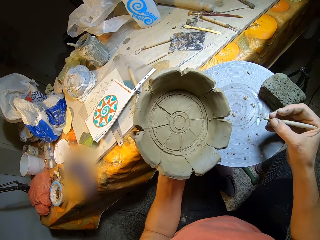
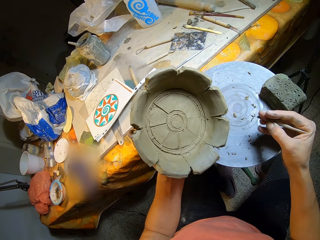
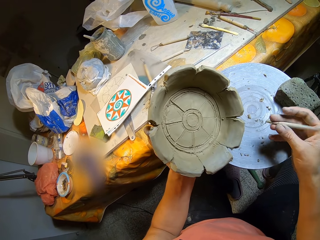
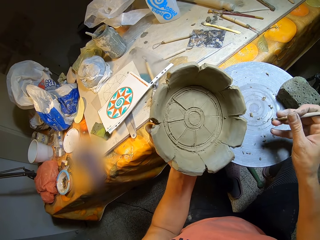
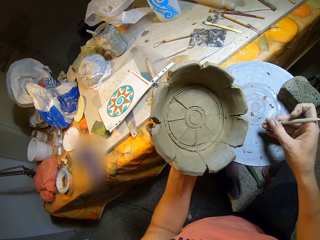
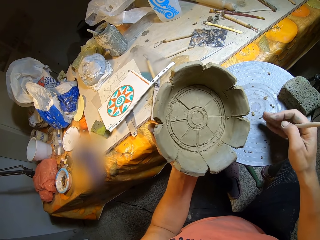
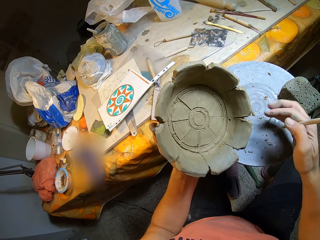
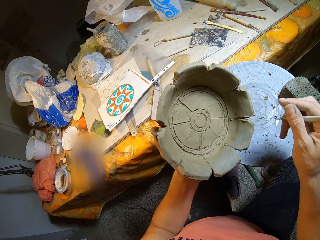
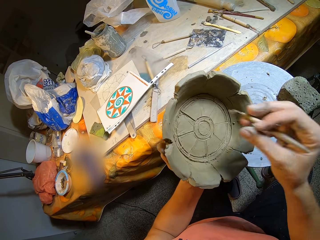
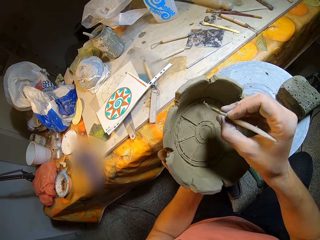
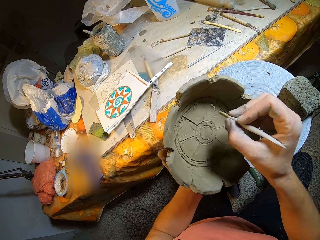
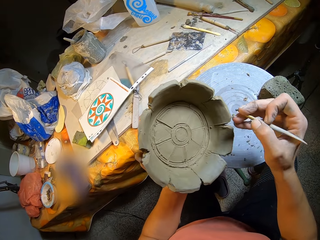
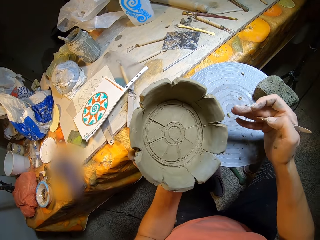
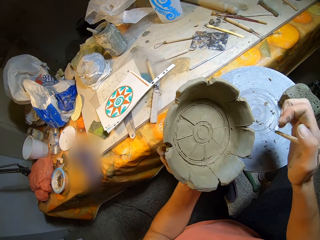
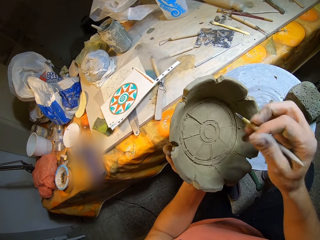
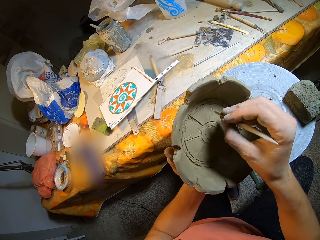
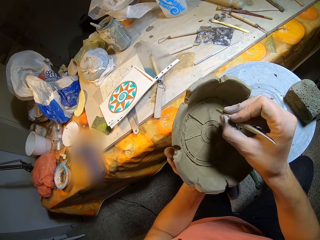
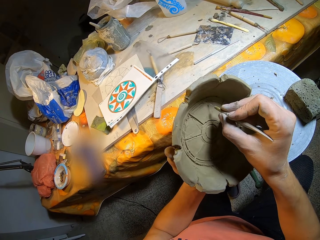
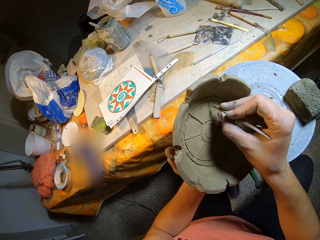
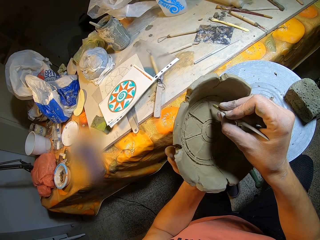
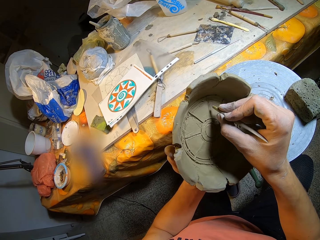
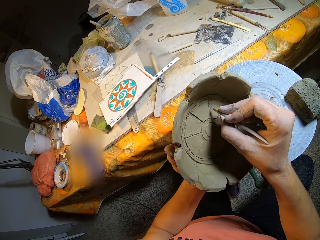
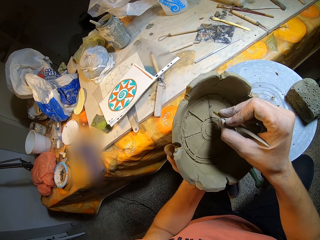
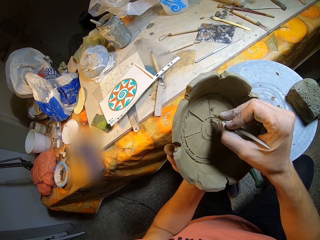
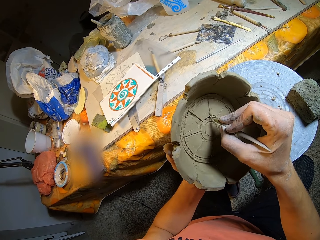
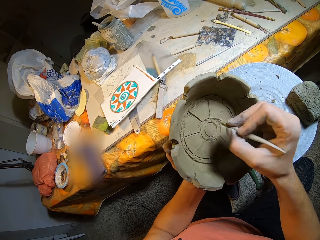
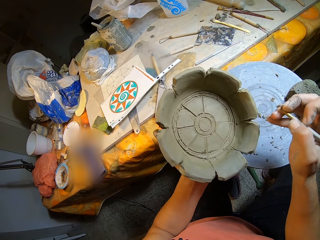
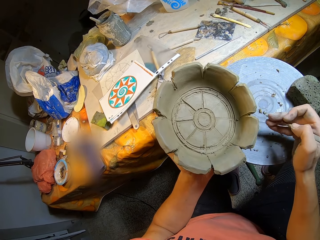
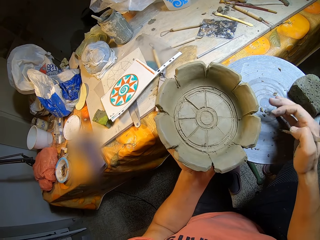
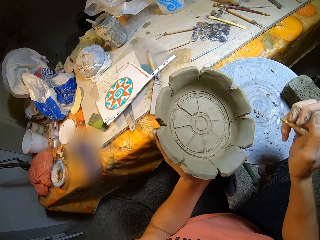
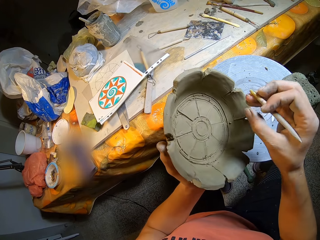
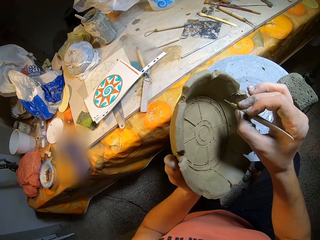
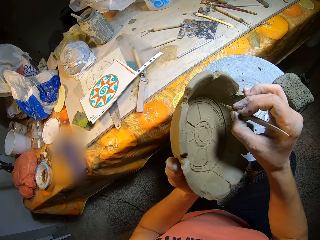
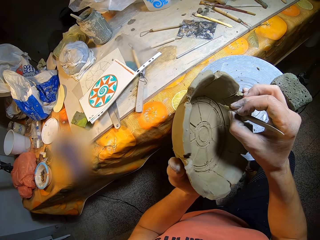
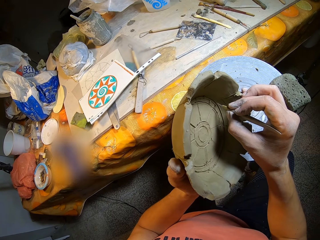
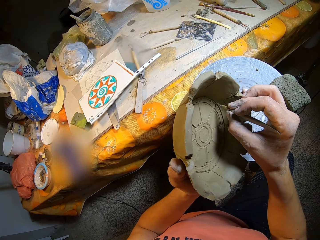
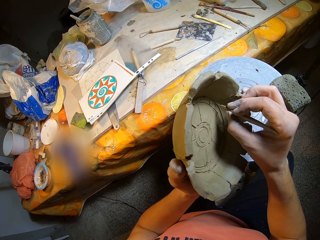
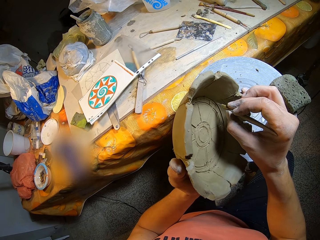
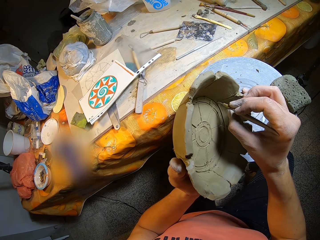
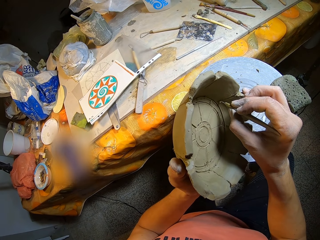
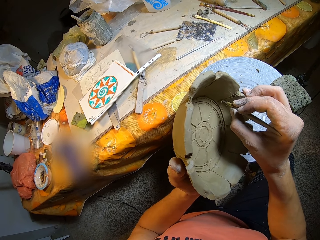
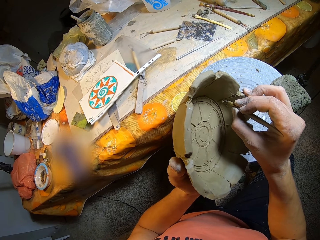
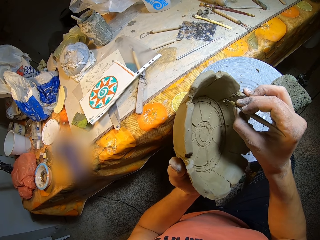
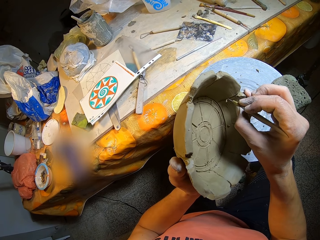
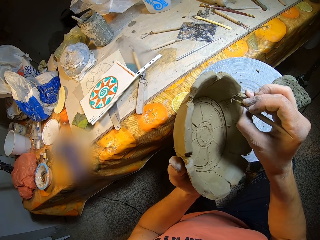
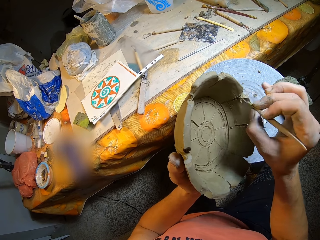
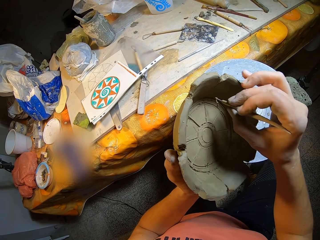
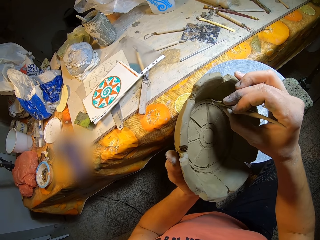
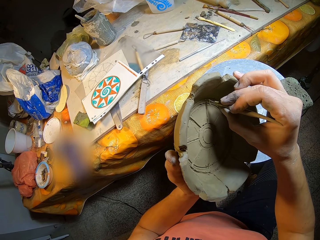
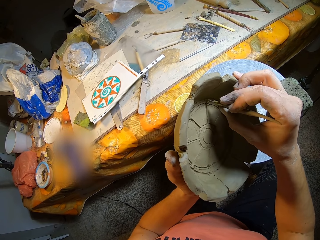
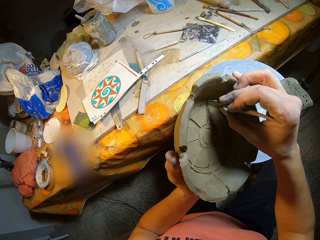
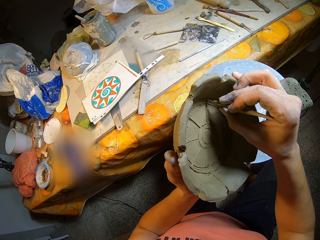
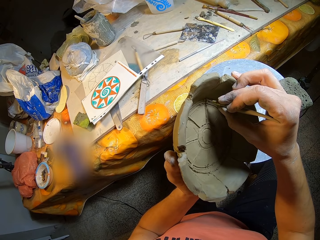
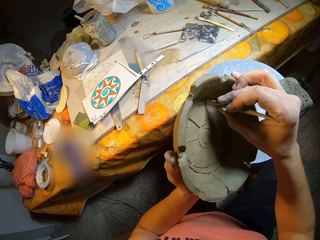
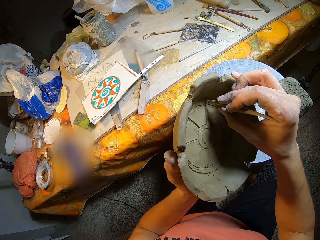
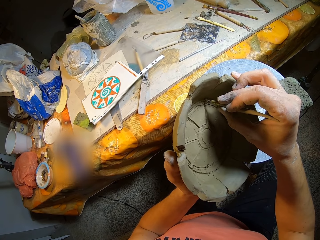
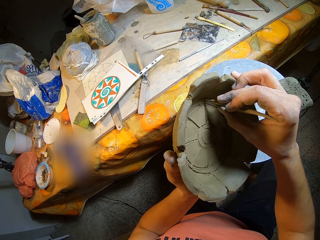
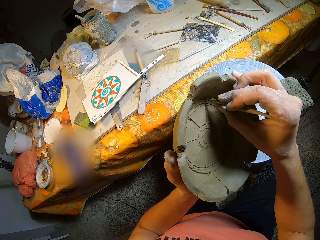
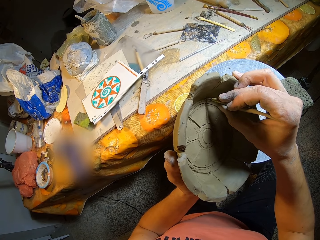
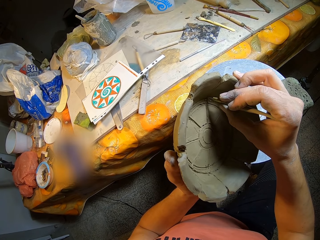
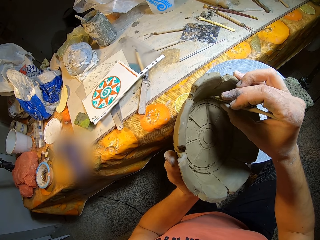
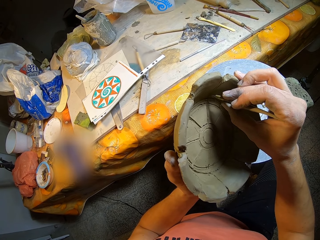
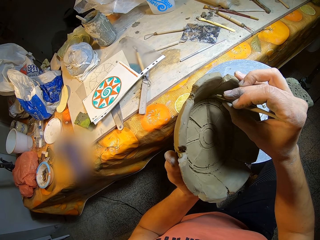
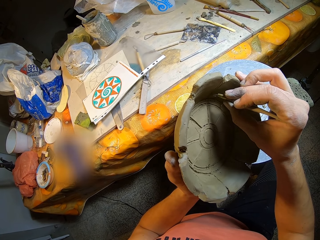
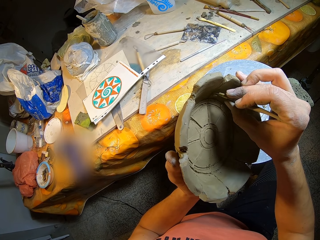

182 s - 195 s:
The camera wearer drops down clay from the pencil. She removes clay particles from the pottery needle in her right hand with her right hand. She does so again. She carves a design in the pottery piece on her left hand with the pottery needle in her right hand. She draws on a clay model with the pencil. She drops down clay from the pencil. She removes clay particles from the pottery needle in her right hand with her right hand. She draws on the clay model with the pencil. She carves a design in the pottery piece on her left hand with the pottery needle in her right hand. She carves a design in the pottery piece again.

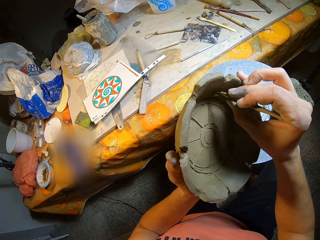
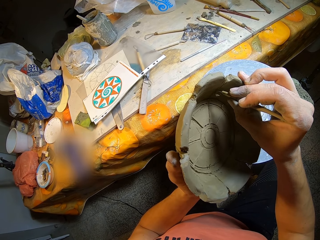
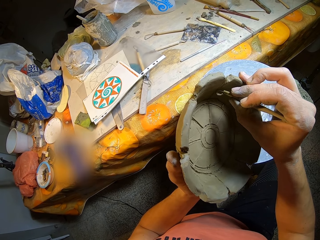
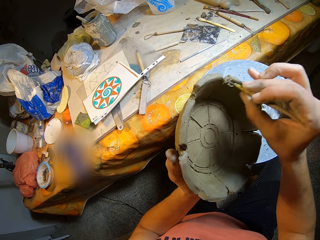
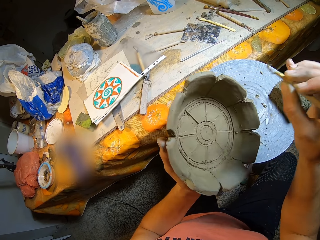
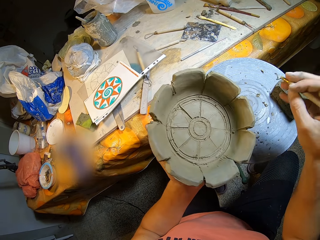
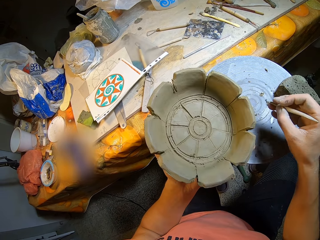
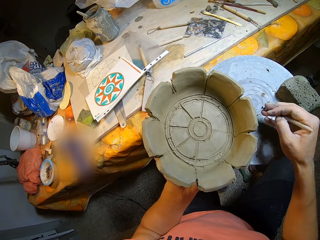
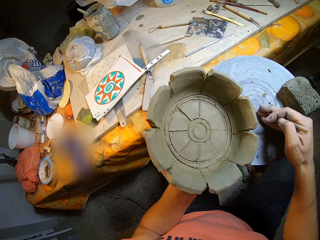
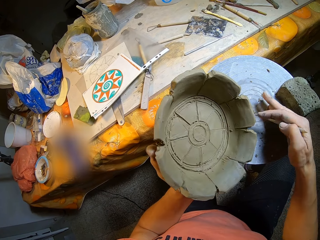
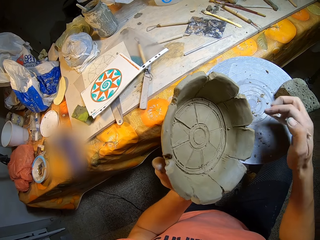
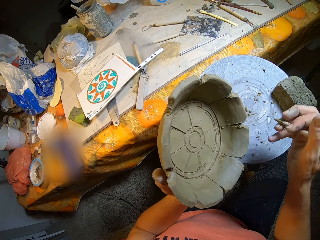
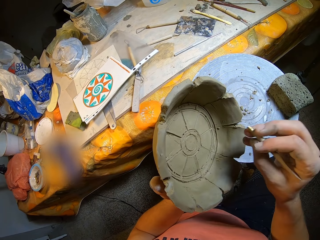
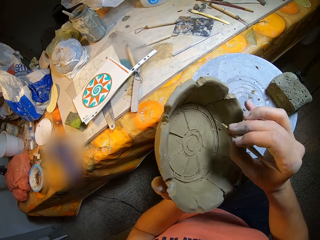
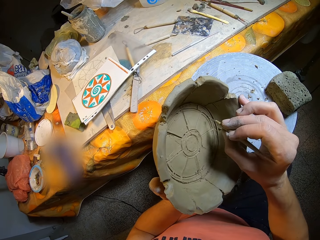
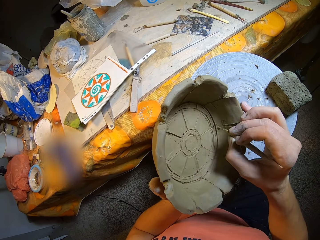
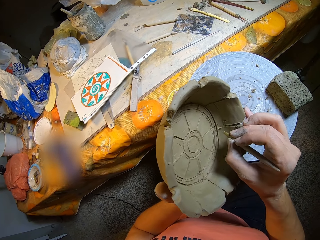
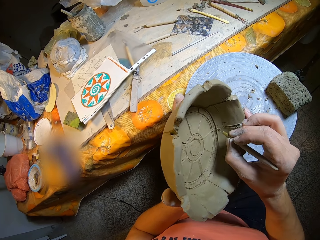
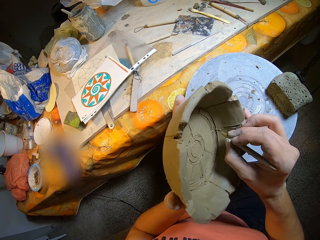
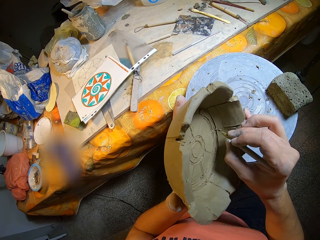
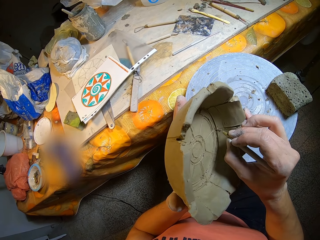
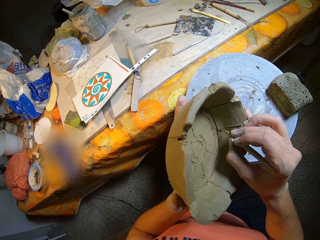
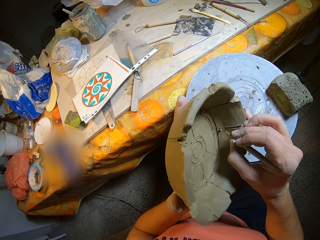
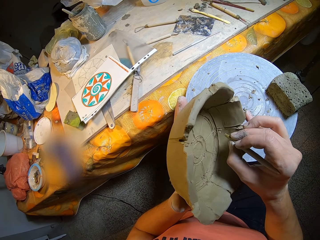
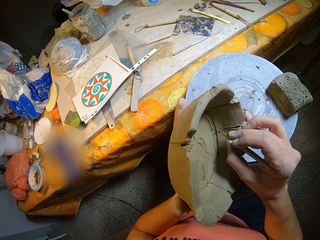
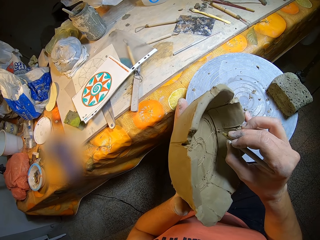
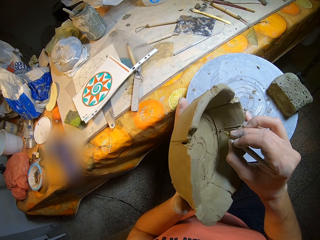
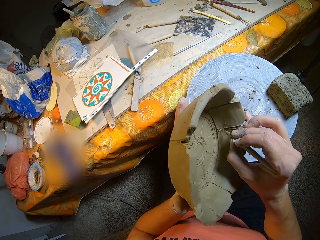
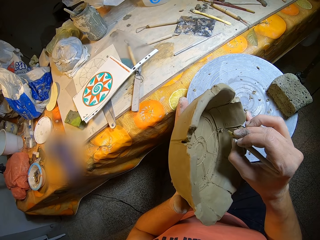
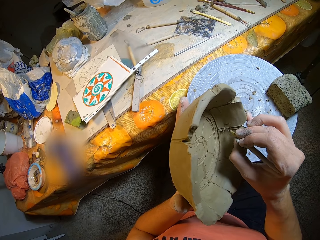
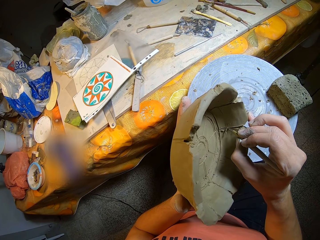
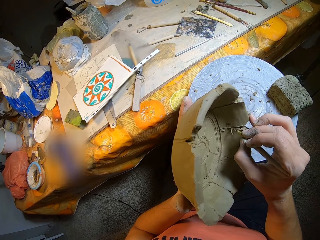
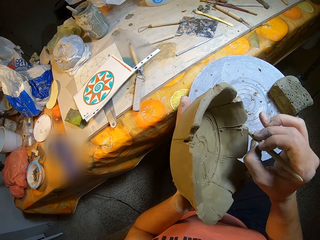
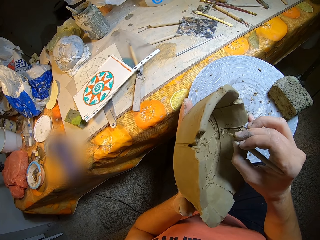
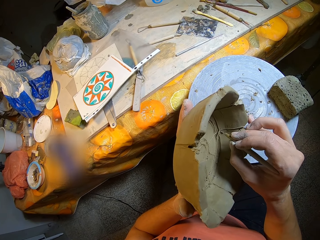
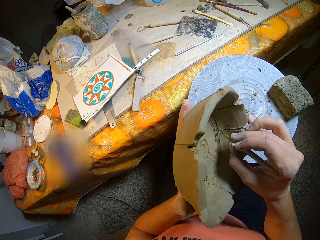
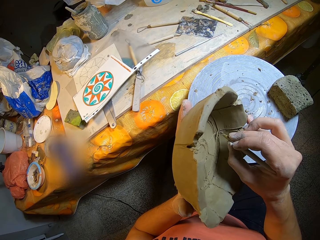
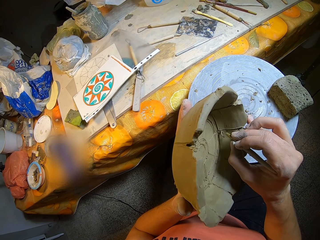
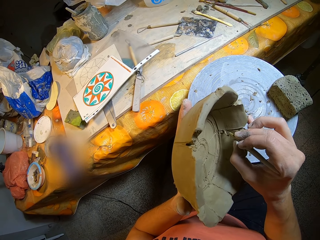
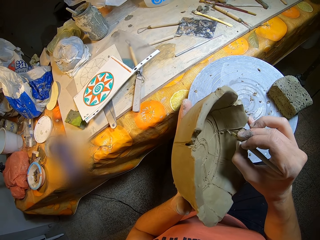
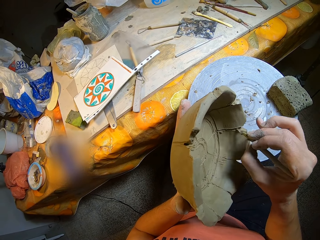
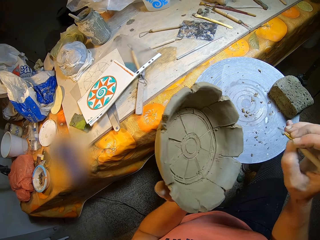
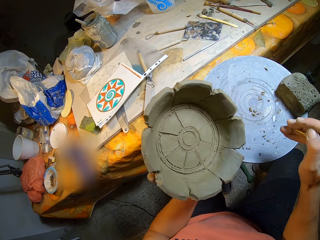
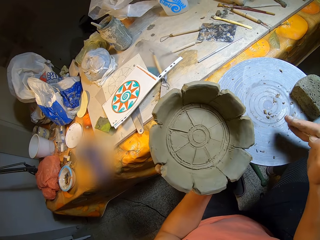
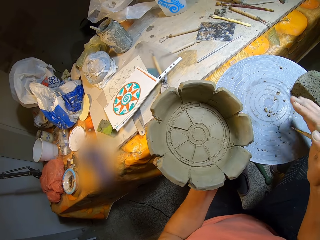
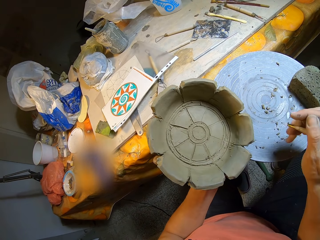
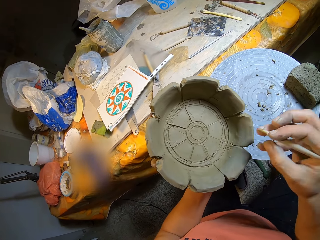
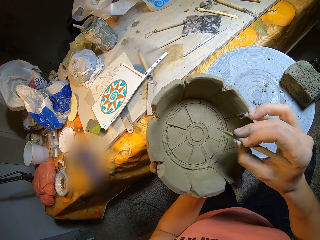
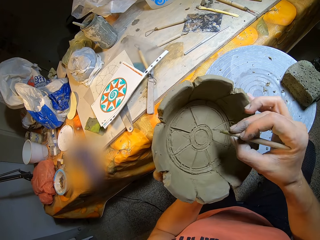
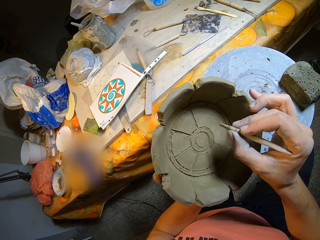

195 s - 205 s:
The camera wearer removes clay particles from the pottery needle in her right hand with her right hand. She carves a design in the pottery piece on her left hand with the pottery needle in her right hand. She removes clay particles from the pottery needle in her right hand with her right hand.
